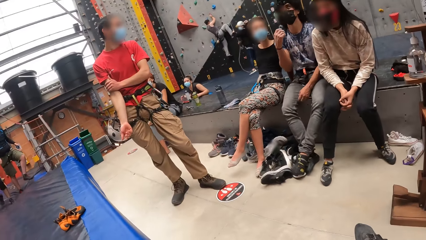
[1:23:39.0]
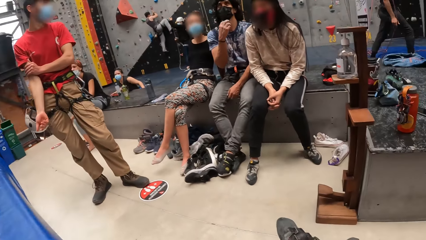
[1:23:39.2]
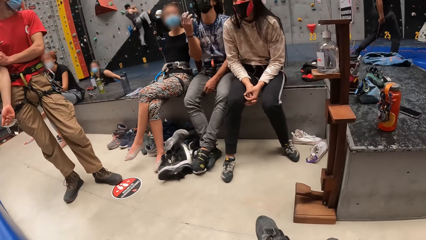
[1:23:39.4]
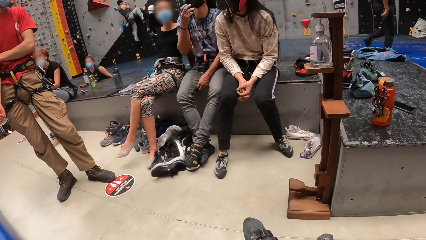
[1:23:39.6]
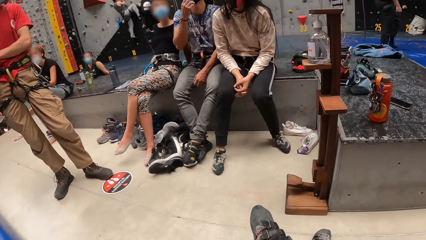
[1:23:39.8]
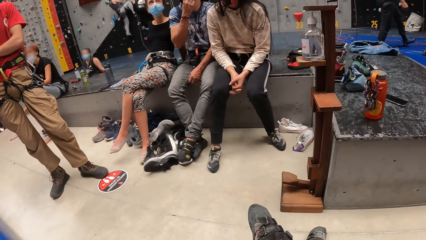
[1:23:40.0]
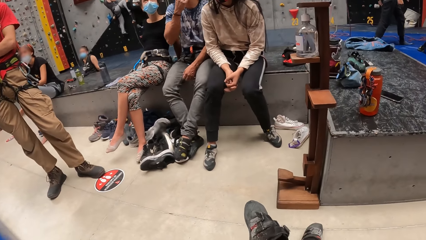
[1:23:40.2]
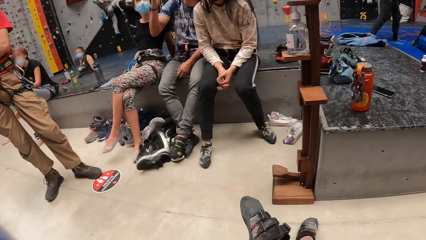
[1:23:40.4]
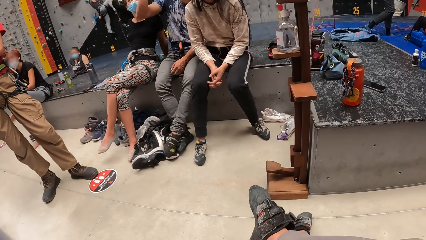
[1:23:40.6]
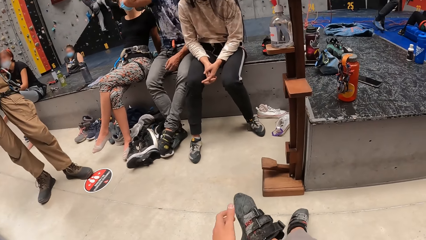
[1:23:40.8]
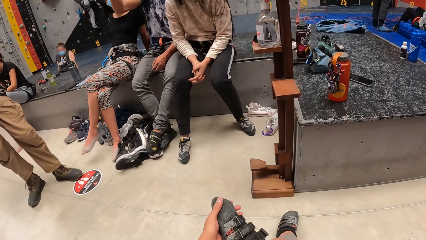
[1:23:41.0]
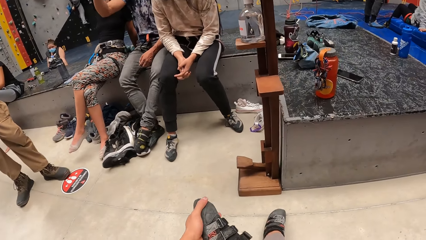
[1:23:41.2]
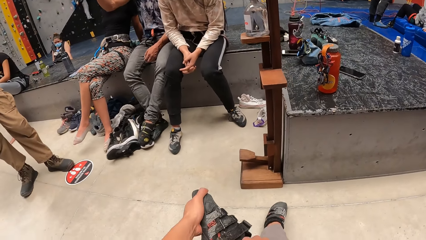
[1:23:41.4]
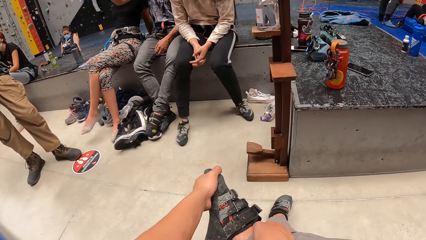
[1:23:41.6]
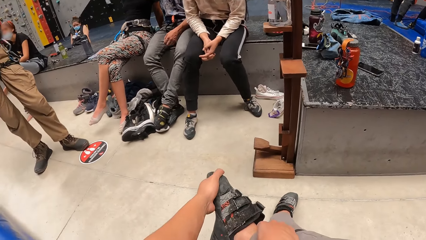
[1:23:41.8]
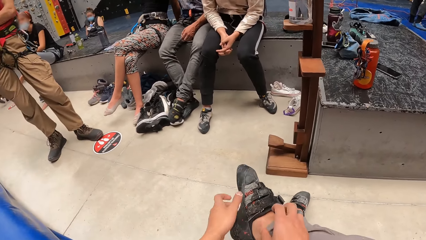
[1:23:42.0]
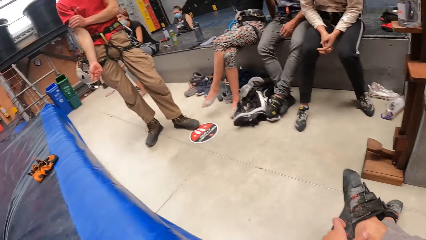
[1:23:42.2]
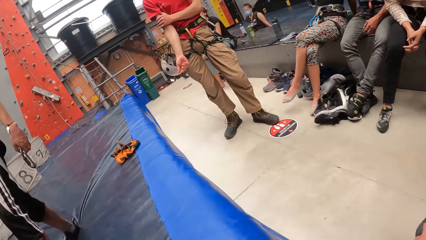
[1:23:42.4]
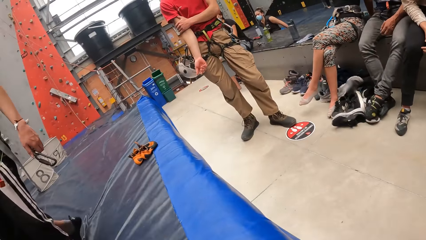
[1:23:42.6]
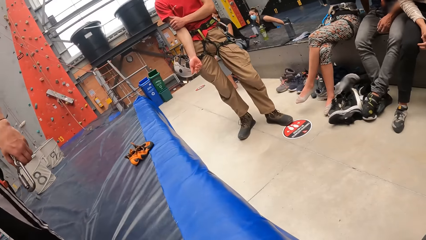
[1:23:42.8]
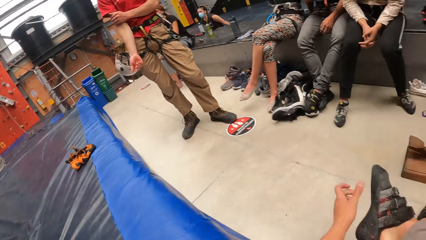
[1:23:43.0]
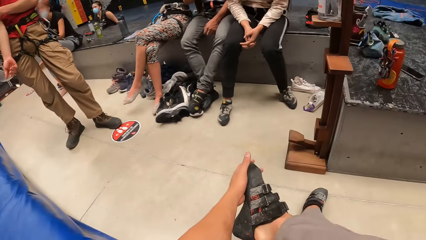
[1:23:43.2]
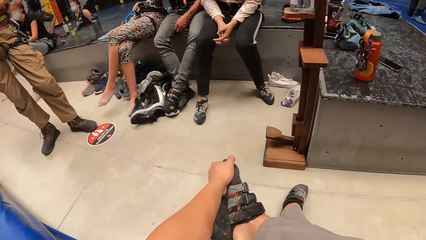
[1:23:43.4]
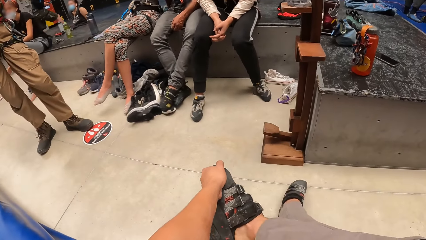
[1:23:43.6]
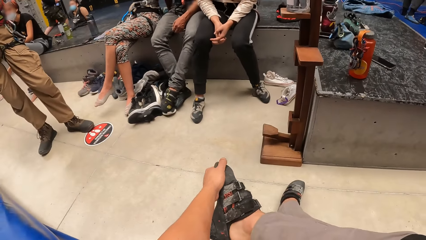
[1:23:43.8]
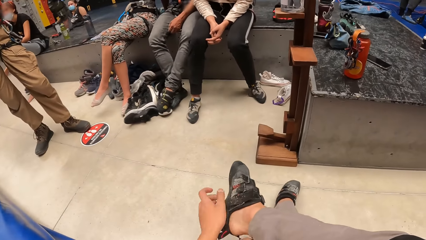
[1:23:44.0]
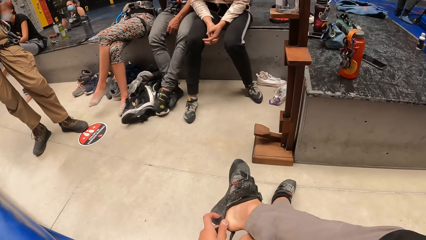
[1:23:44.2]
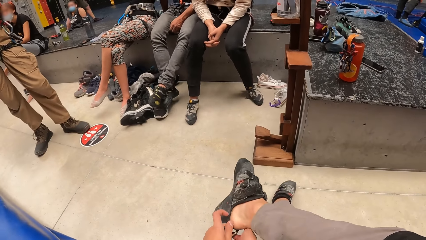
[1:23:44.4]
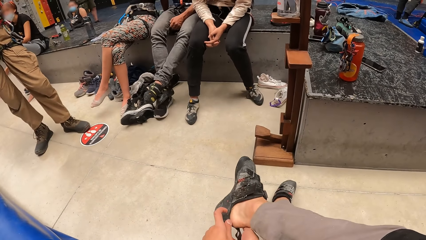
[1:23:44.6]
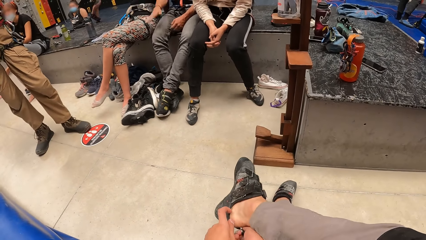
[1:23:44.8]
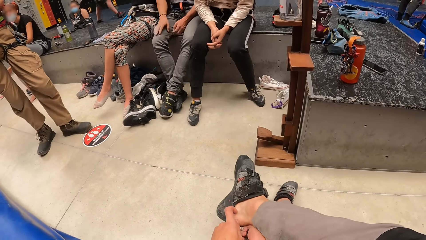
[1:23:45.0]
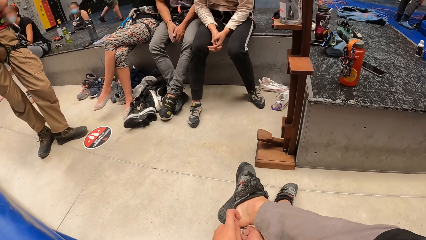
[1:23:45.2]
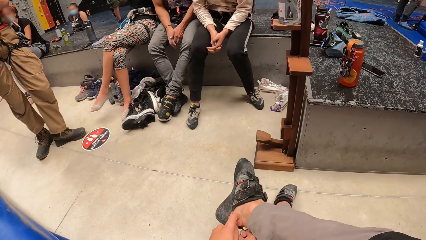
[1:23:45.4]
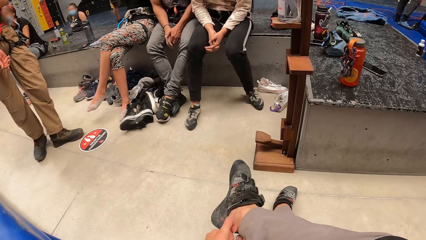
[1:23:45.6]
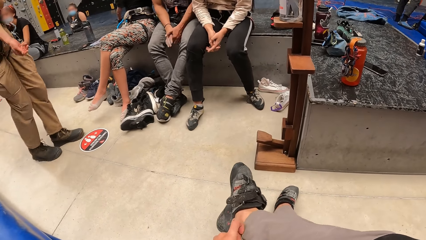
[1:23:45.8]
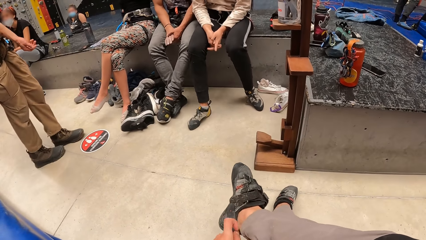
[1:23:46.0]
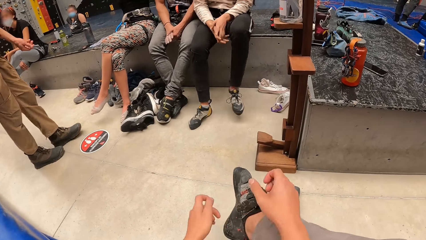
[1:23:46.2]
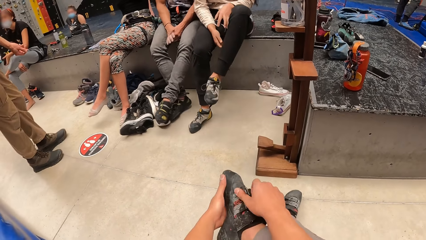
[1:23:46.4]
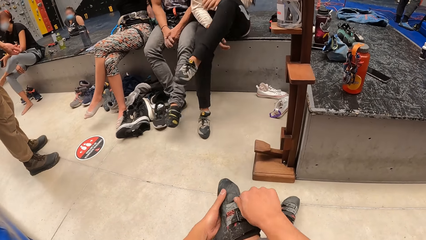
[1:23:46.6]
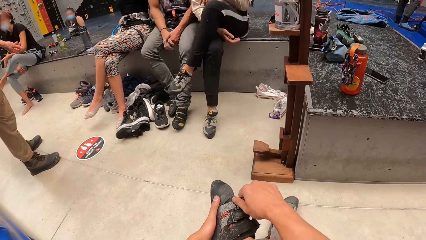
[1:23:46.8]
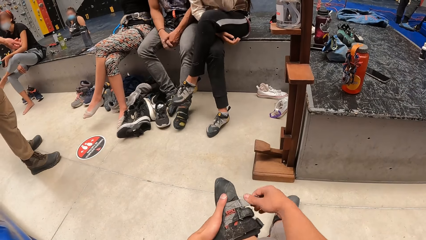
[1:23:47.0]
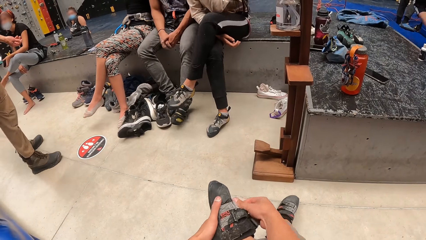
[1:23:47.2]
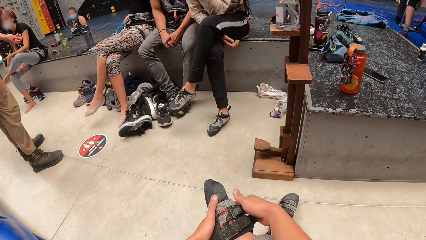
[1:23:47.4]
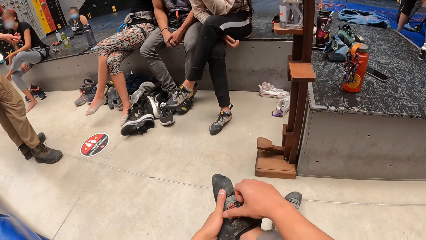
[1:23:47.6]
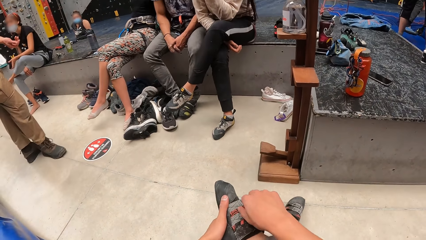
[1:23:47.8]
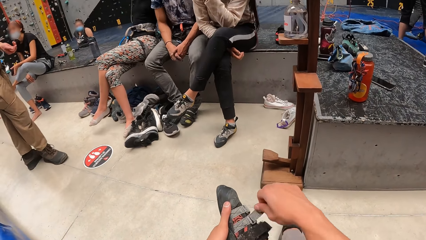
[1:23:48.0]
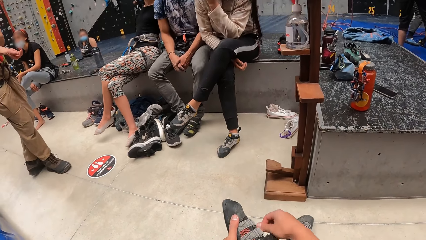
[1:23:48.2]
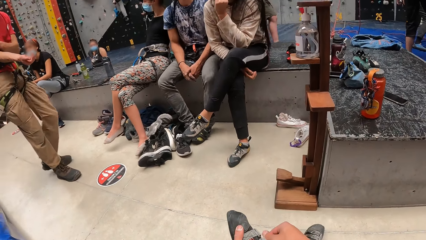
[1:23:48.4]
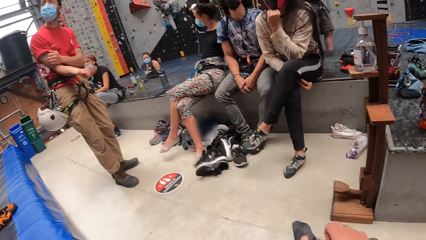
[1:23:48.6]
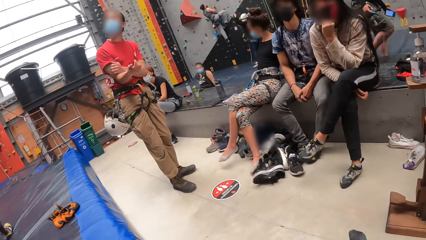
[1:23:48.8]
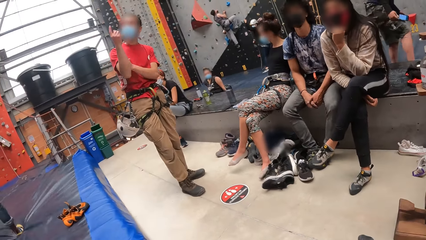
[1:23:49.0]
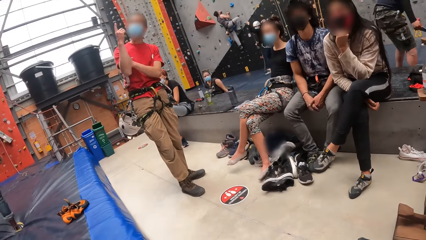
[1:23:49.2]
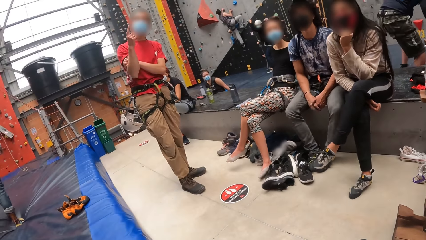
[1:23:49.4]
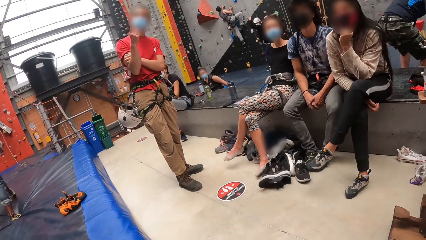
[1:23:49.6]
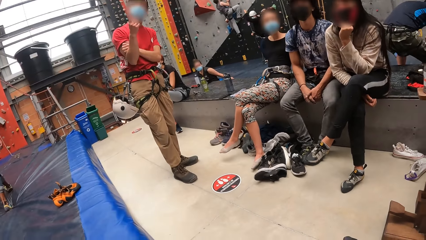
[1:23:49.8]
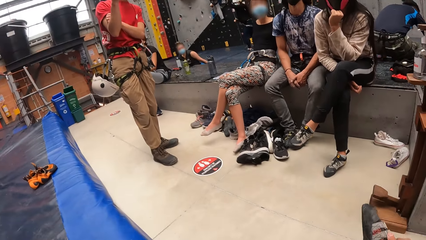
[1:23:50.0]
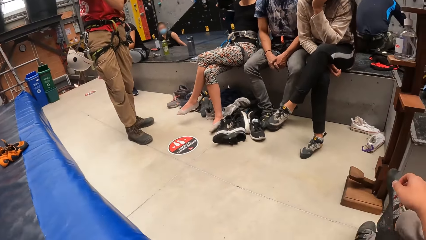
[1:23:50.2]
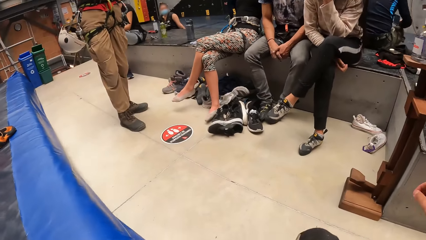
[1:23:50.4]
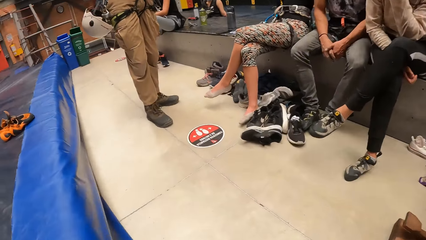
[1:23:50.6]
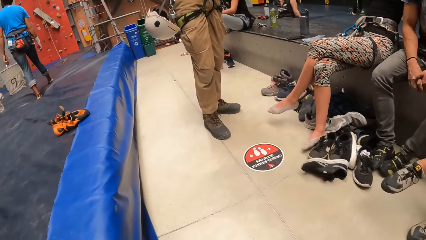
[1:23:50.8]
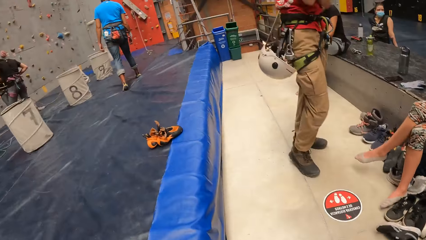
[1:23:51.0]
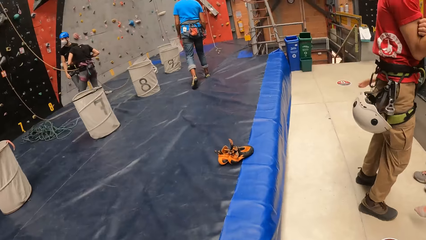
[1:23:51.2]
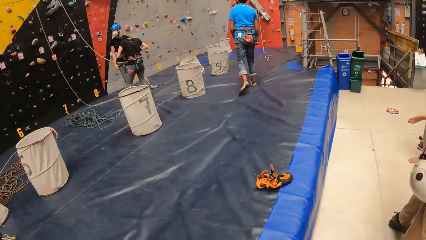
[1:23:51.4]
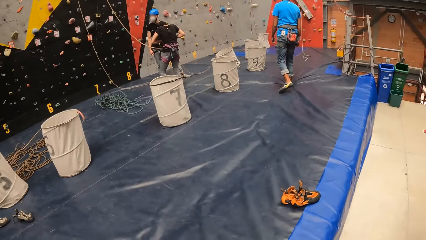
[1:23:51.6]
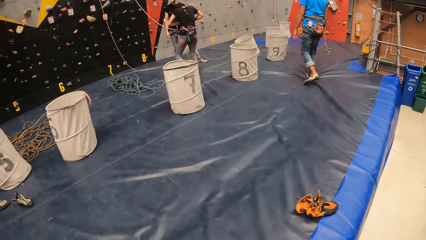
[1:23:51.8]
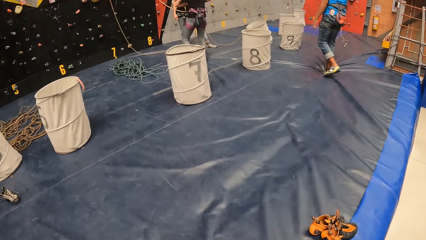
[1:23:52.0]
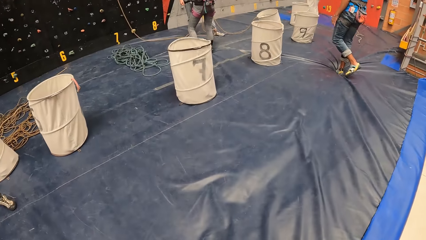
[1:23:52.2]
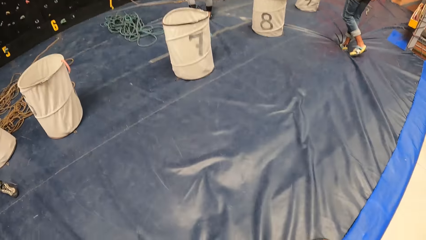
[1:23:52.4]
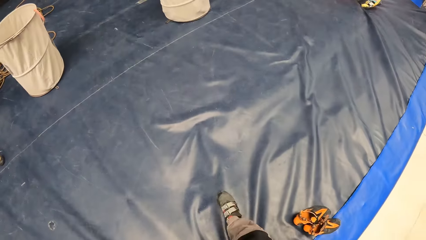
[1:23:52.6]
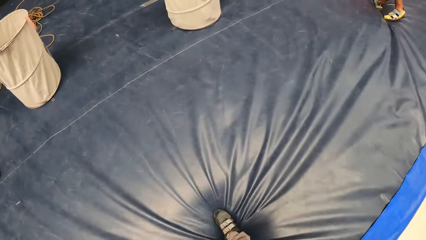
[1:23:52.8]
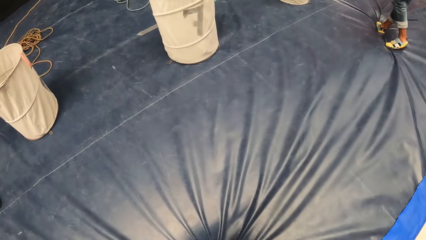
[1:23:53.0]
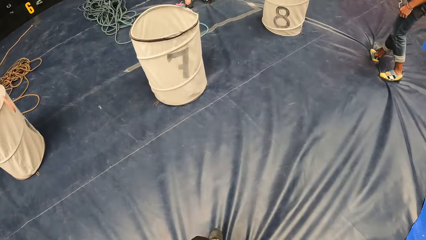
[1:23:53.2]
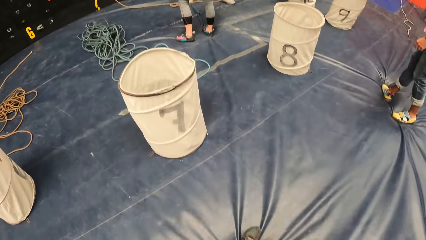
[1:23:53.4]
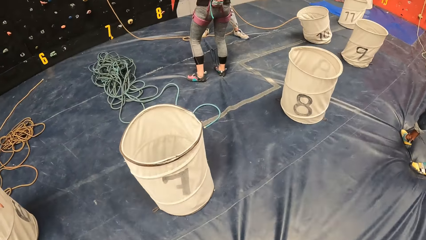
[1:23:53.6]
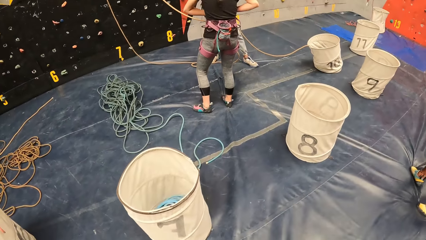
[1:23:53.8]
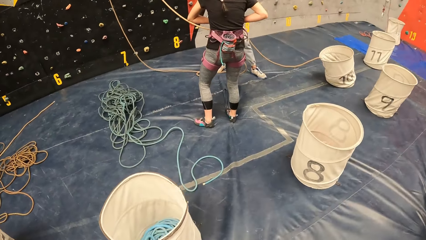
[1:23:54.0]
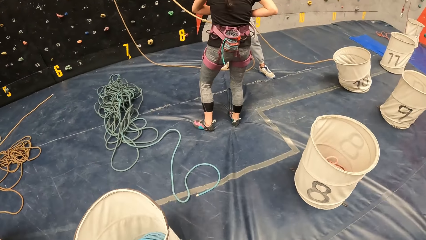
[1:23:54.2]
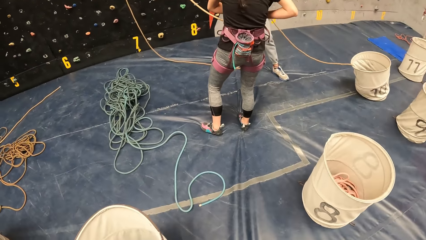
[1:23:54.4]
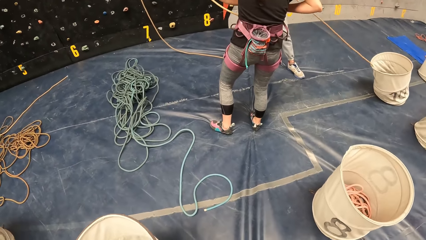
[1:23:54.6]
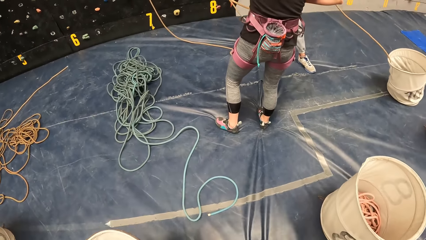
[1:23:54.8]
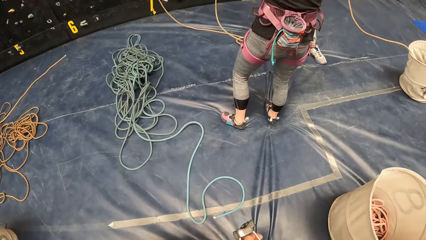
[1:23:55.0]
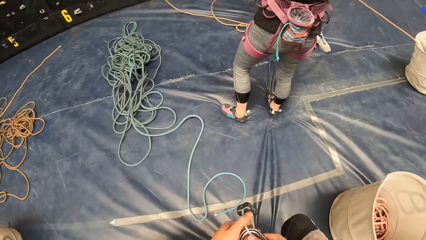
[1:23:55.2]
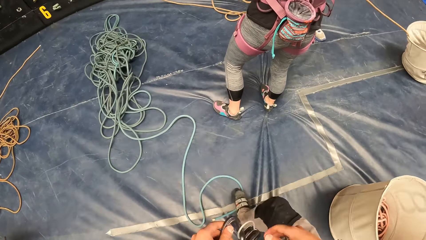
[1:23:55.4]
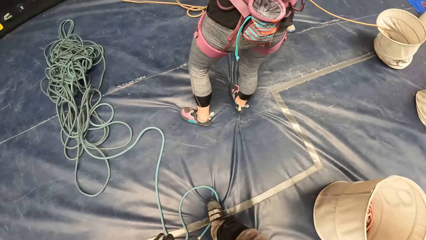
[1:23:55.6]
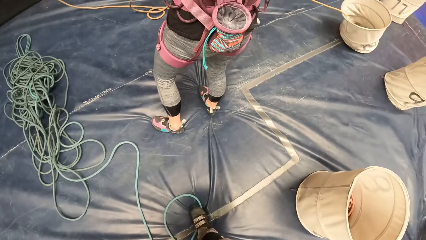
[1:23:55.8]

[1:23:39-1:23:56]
The camera wearer tightens the shoe. They walk around the room. They stand up.
